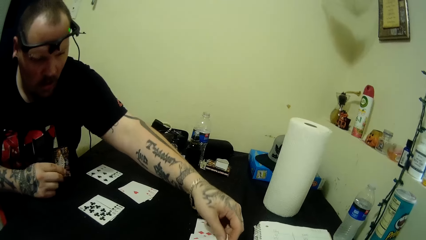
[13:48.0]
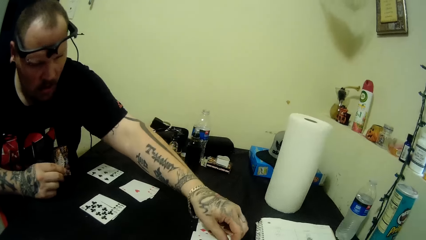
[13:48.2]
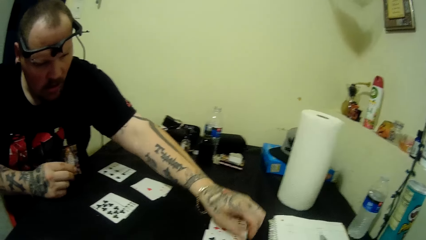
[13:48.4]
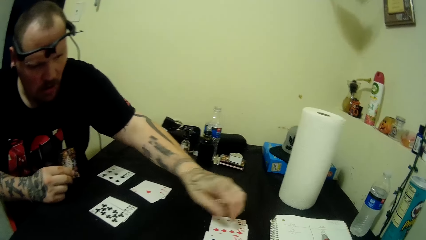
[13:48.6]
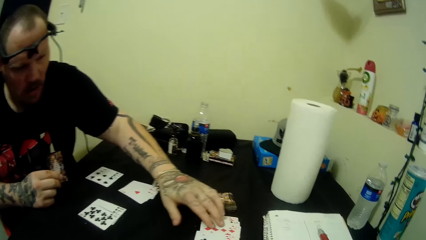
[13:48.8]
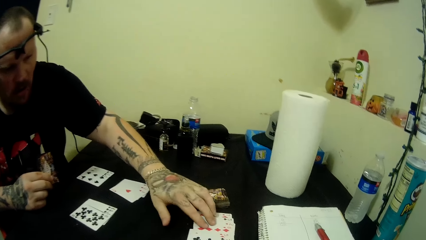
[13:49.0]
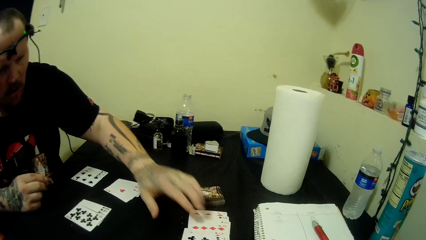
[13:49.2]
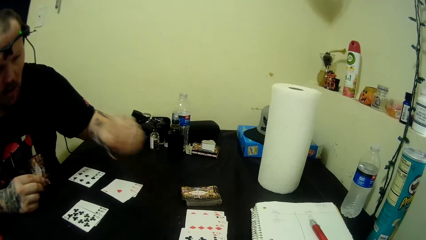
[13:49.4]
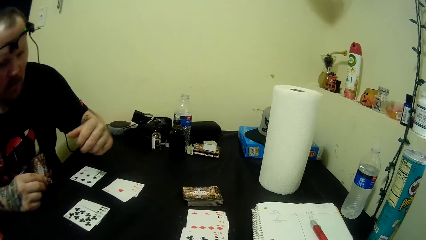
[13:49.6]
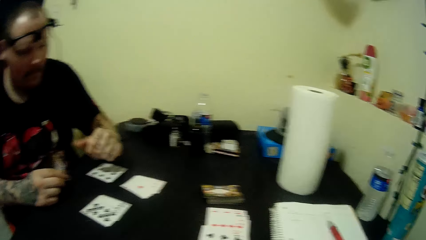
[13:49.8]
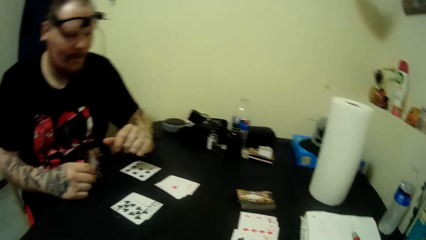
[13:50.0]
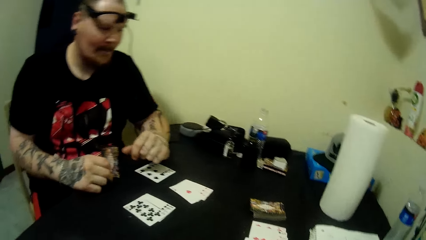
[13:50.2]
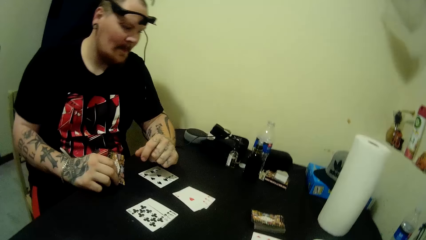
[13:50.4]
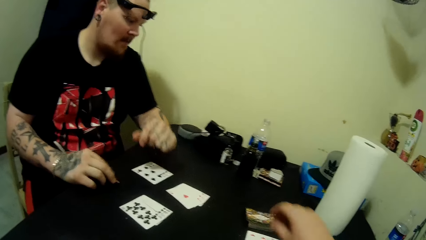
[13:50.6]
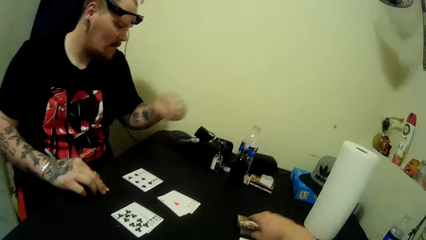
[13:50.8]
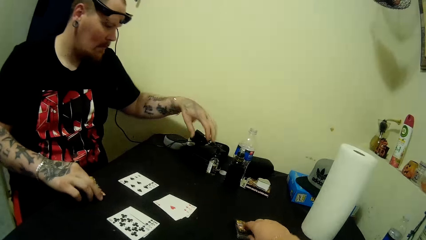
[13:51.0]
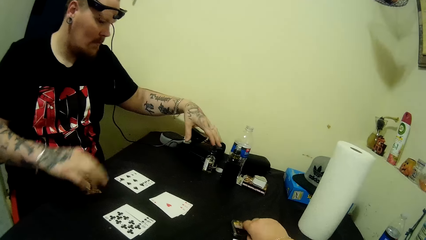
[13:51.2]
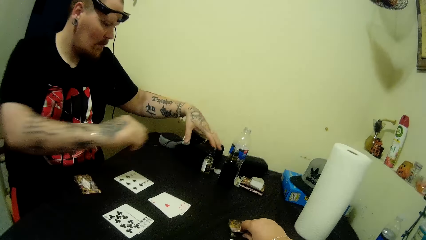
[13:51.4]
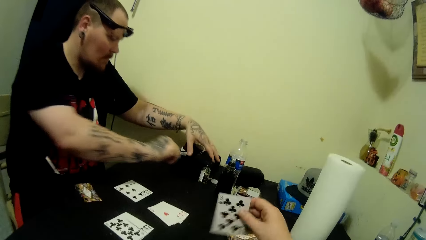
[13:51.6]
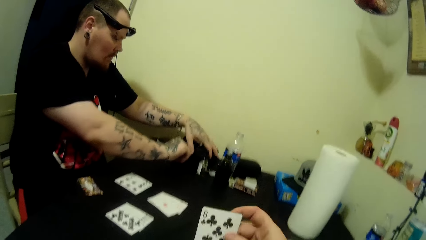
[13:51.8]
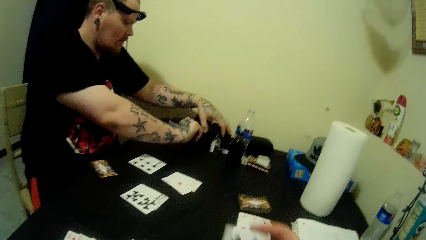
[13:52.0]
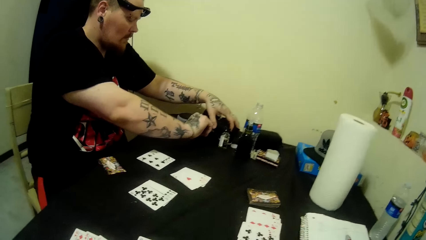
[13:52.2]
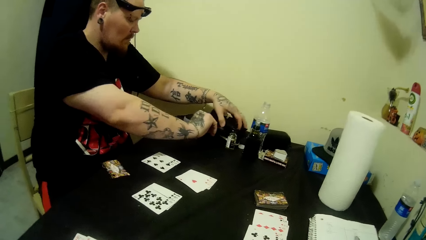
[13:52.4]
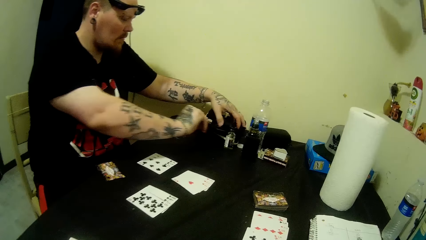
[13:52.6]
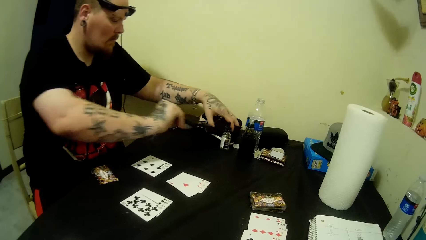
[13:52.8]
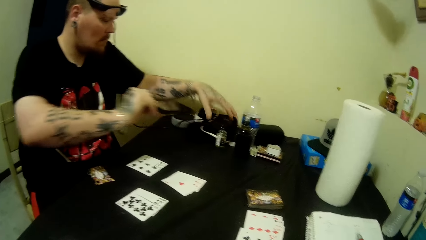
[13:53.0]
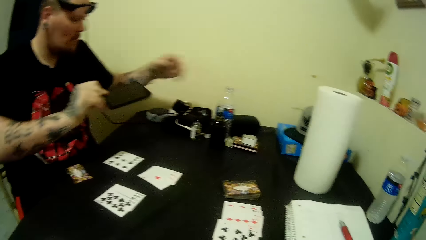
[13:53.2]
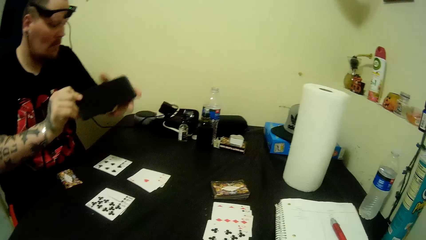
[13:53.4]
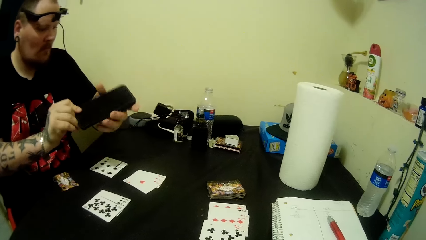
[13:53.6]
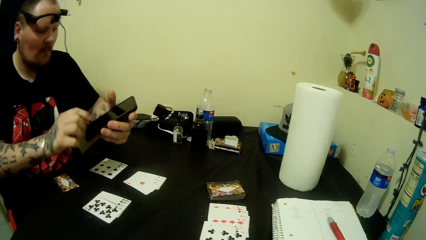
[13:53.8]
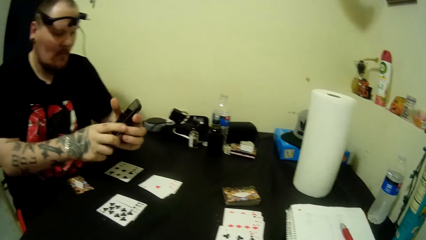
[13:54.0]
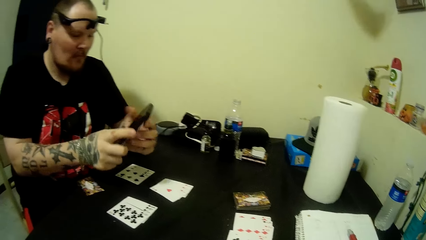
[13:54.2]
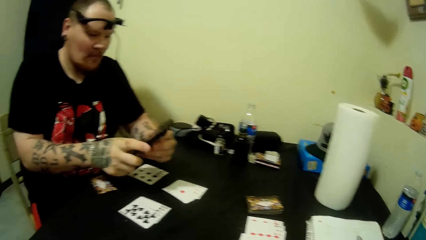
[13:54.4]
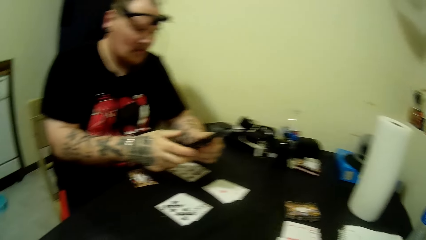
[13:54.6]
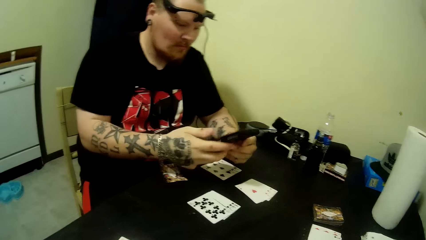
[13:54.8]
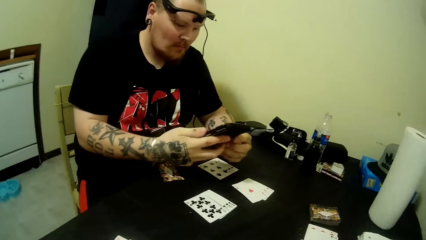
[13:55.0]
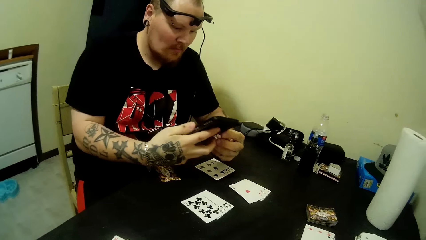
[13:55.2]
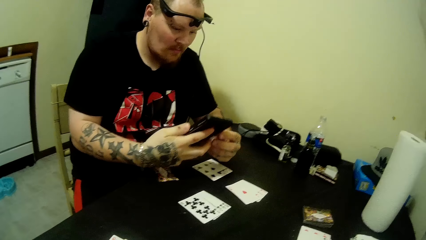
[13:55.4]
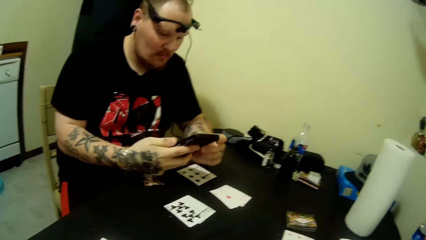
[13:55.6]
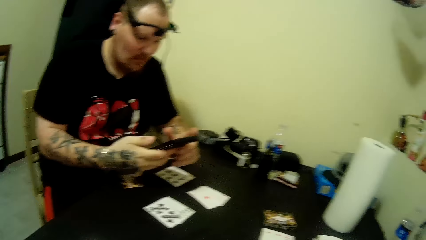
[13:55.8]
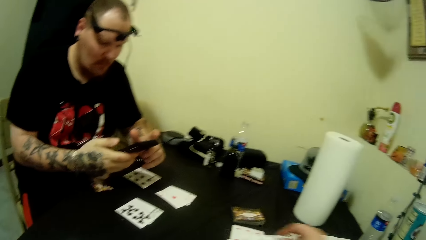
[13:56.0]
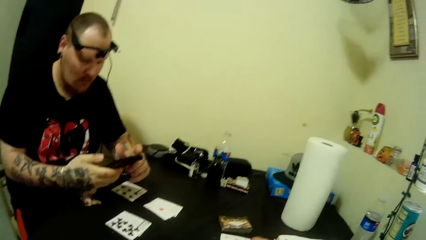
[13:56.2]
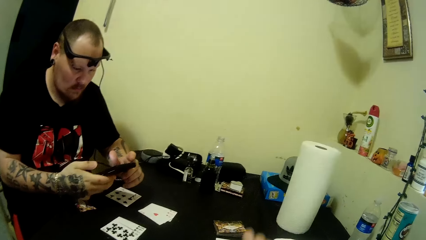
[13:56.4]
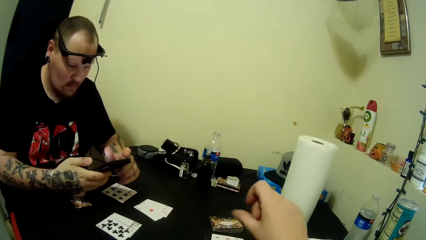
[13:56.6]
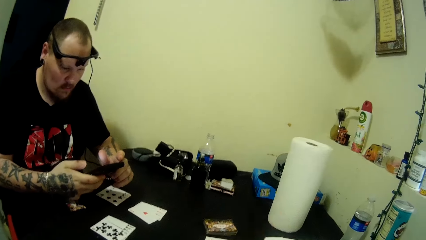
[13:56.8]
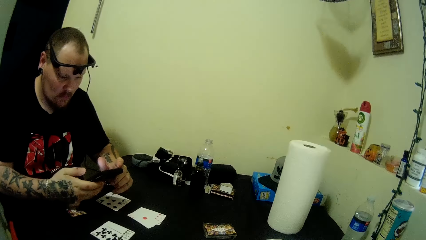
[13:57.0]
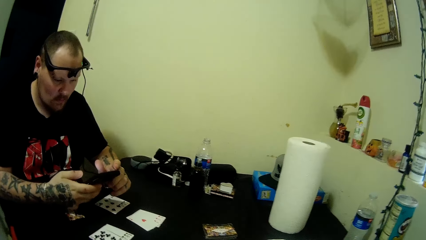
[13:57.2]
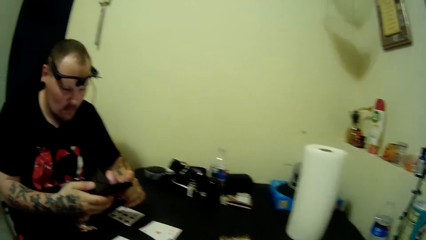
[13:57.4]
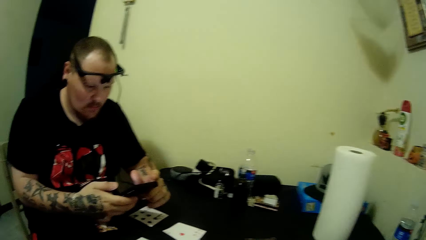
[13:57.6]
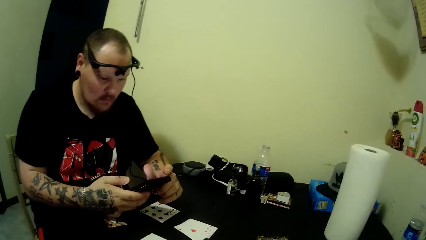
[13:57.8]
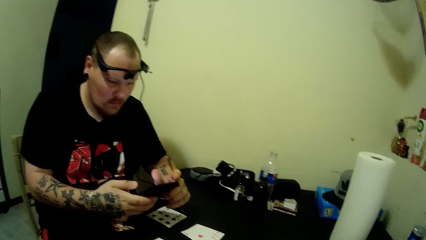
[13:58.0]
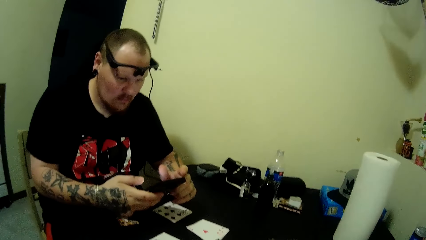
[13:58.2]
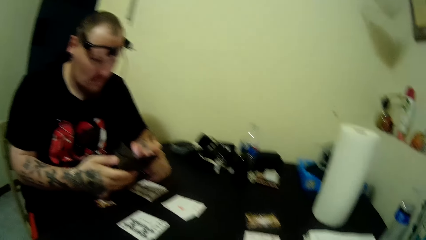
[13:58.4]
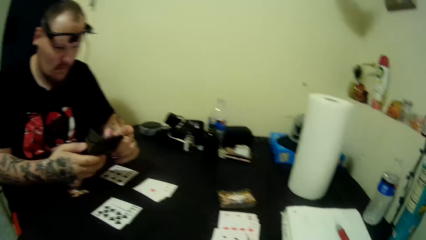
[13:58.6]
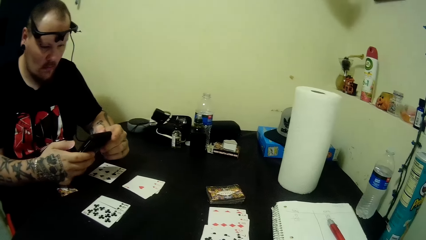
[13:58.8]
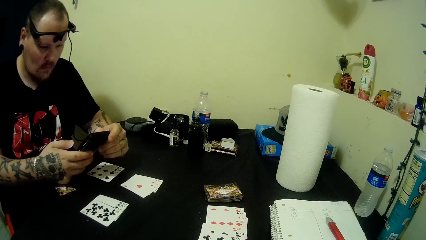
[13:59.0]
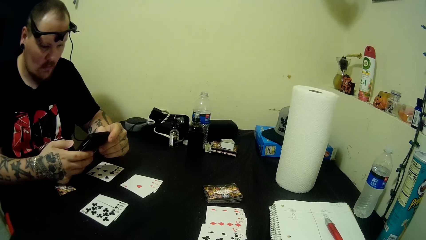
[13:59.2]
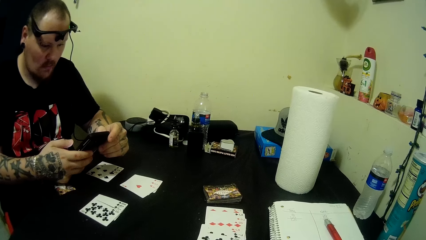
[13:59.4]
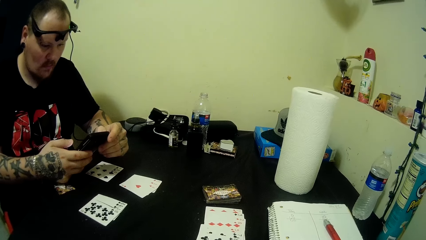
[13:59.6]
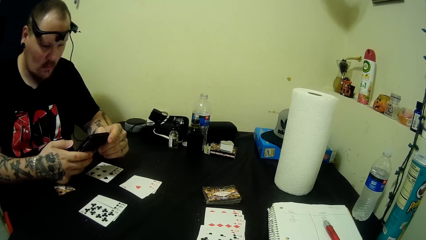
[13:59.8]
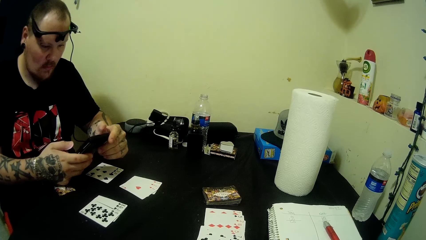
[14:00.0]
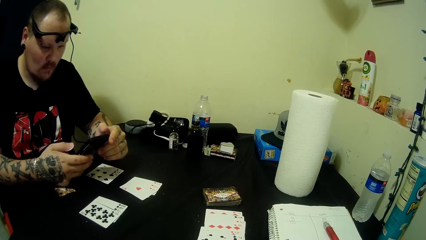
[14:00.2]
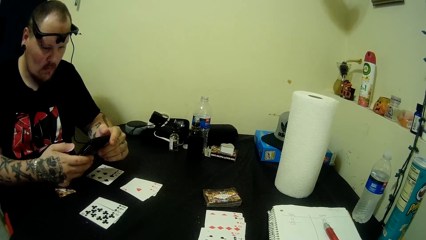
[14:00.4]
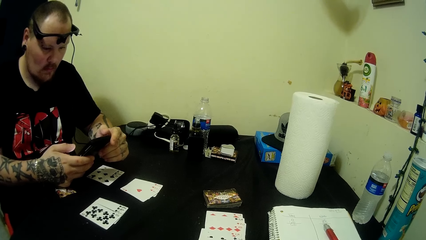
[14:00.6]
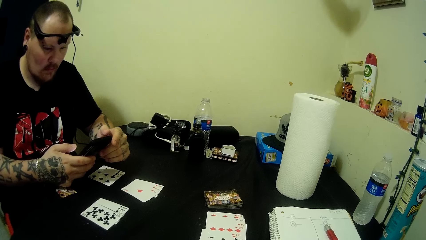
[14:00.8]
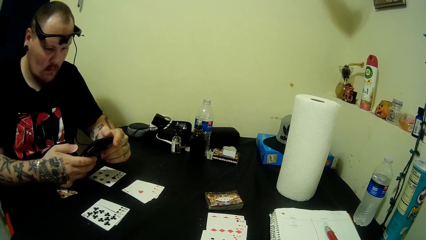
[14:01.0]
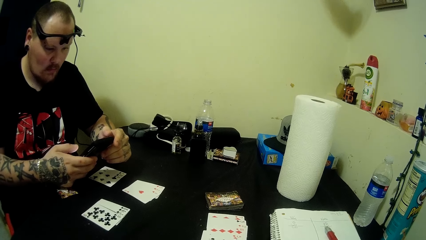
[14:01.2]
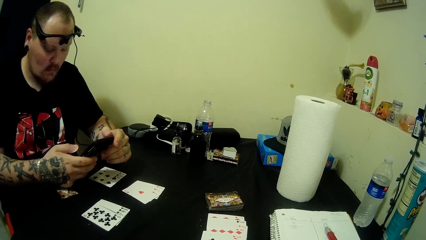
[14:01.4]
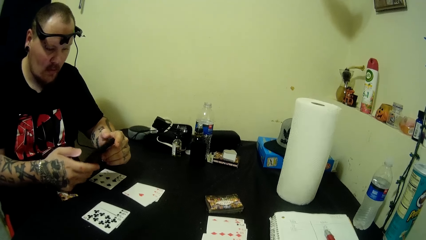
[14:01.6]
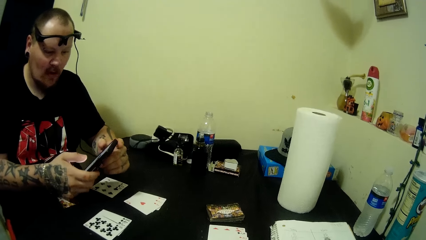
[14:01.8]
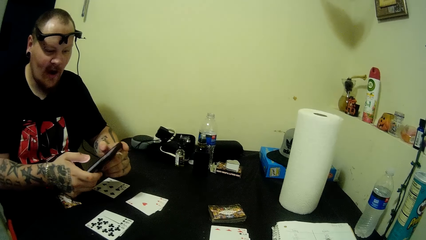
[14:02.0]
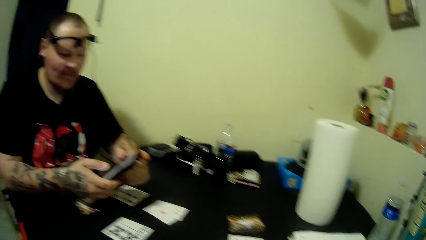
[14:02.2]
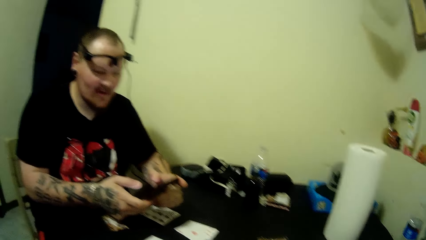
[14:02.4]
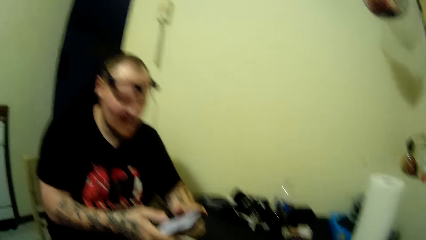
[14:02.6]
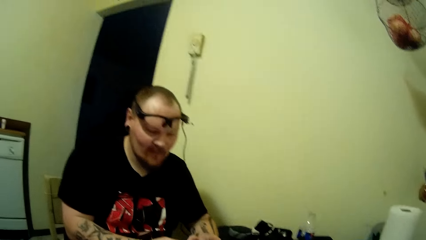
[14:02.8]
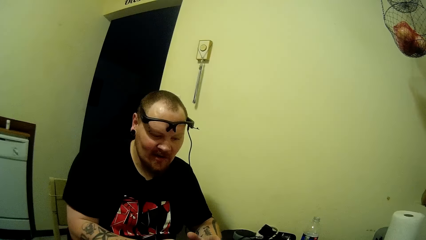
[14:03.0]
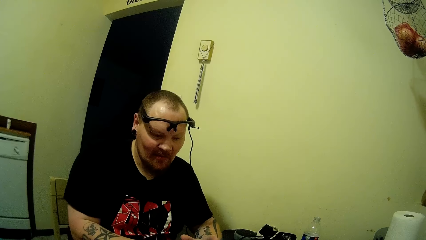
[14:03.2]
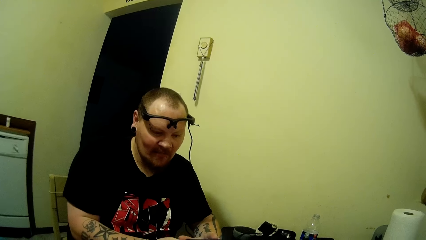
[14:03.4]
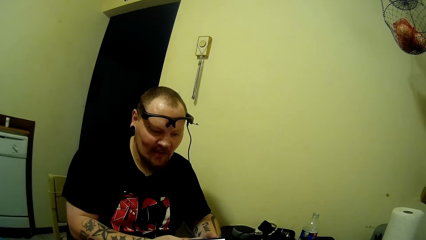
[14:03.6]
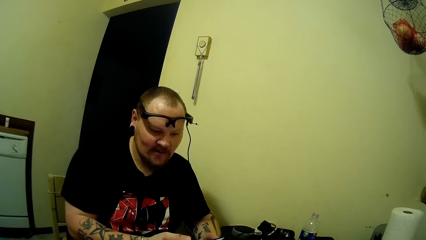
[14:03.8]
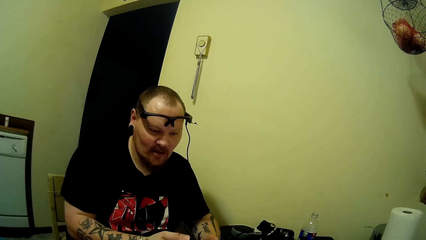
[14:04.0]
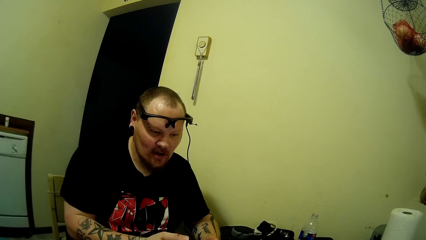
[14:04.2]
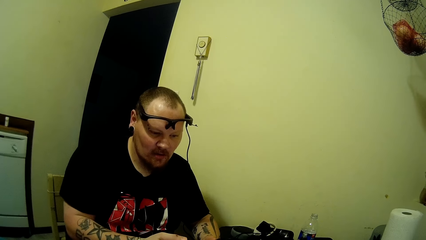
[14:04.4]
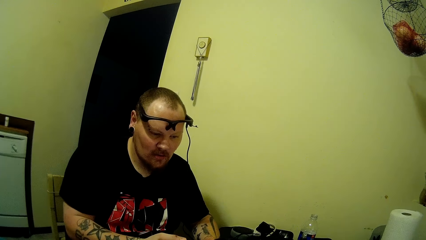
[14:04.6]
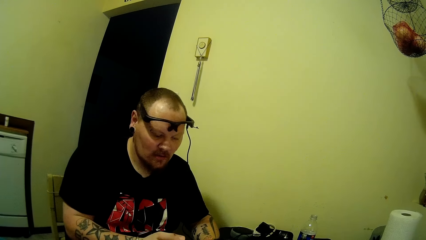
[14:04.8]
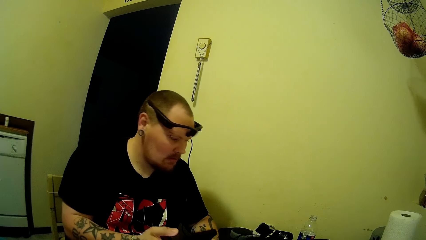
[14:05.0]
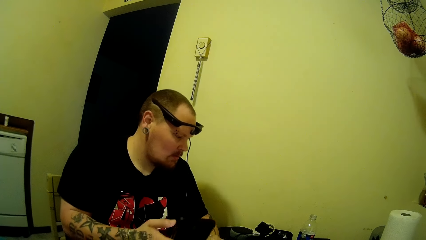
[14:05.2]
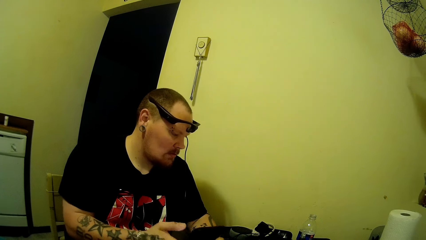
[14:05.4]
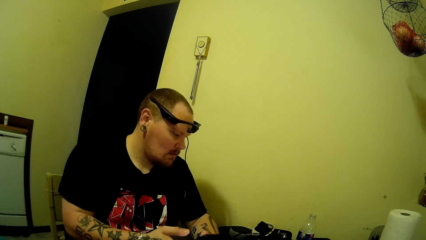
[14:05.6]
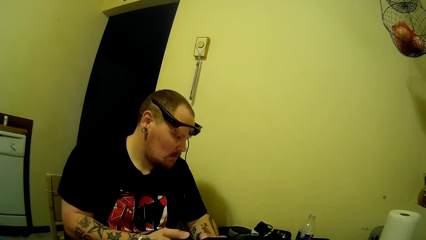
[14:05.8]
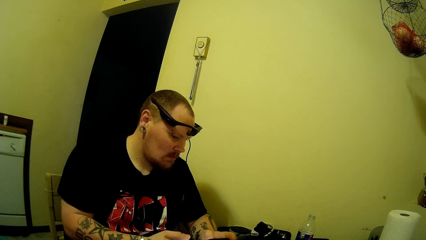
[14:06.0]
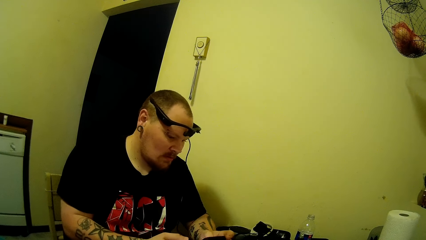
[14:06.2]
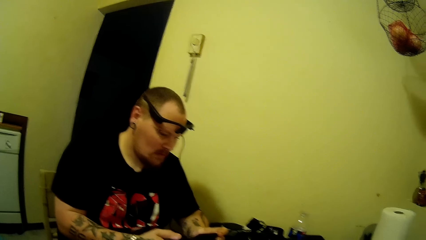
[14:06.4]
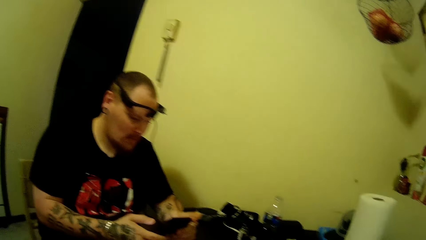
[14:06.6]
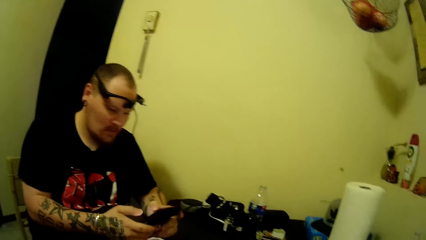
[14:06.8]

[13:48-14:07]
The man places the card on the table. The camera wearer picks the card from the table. The man picks a phone from the table. The man clicks on the phone. The camera wearer looks around. They talk with the man.
